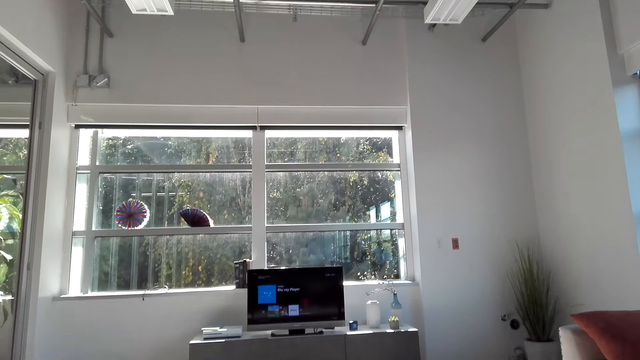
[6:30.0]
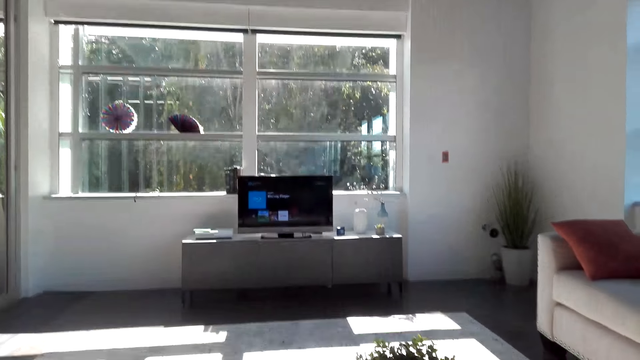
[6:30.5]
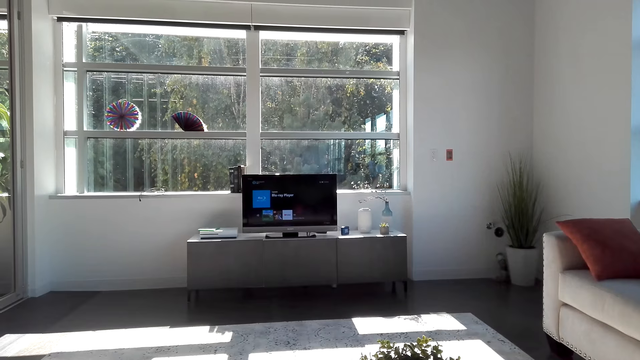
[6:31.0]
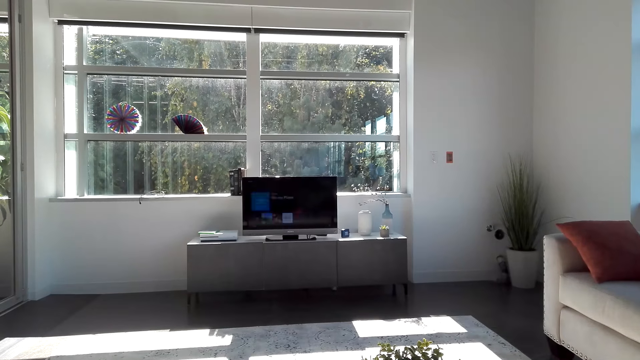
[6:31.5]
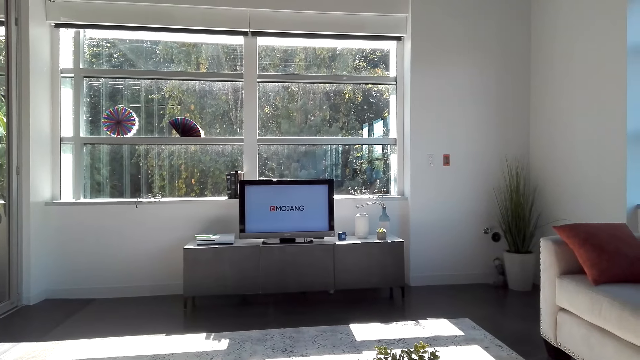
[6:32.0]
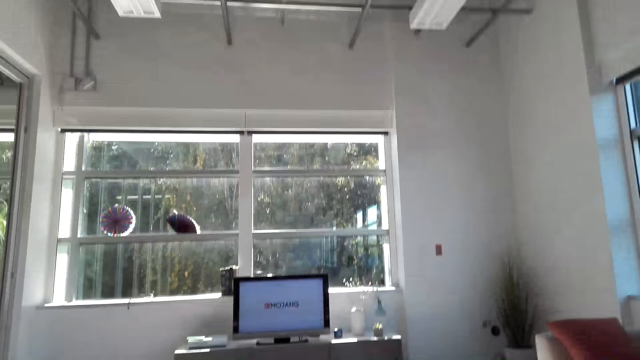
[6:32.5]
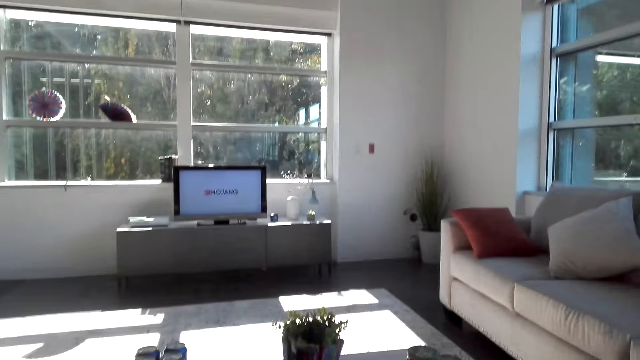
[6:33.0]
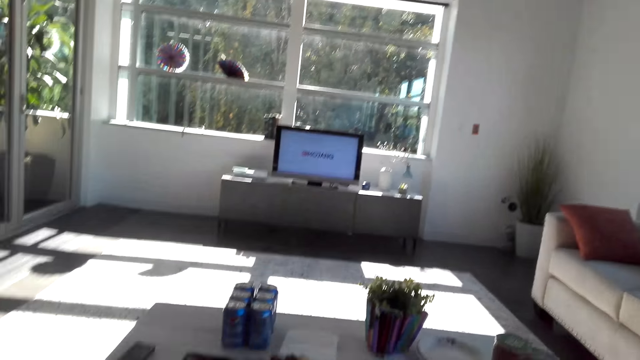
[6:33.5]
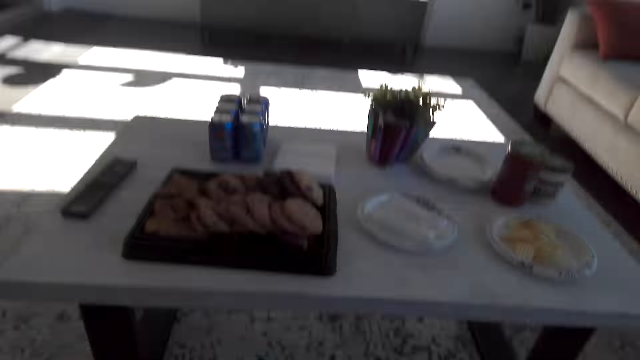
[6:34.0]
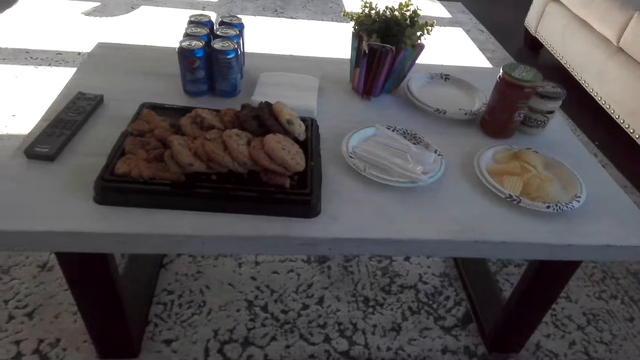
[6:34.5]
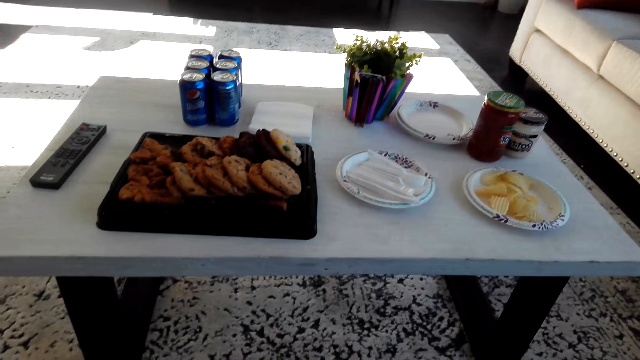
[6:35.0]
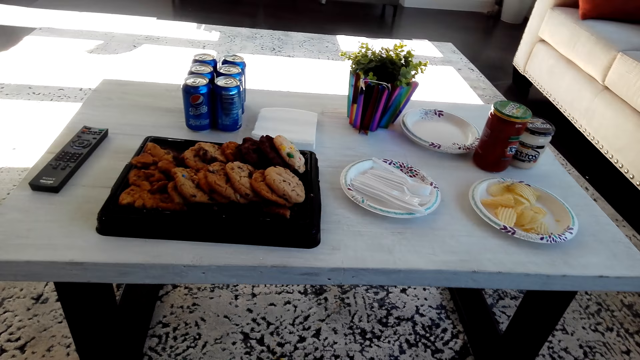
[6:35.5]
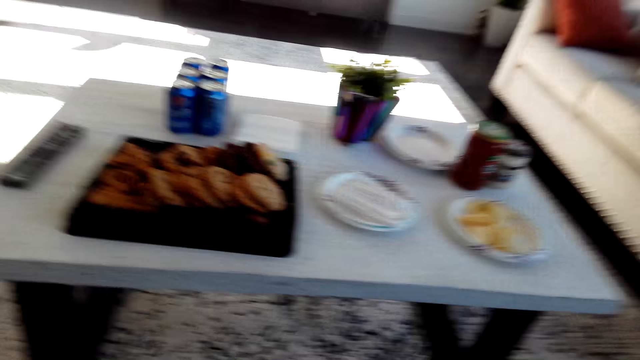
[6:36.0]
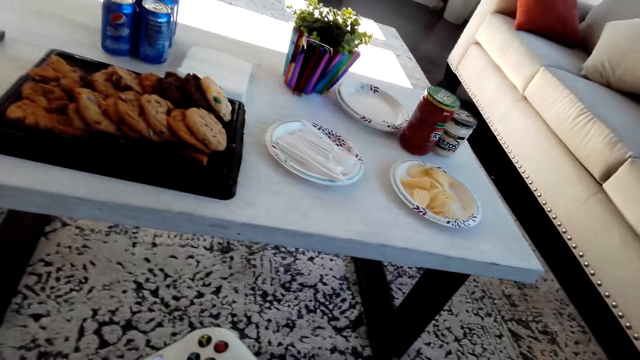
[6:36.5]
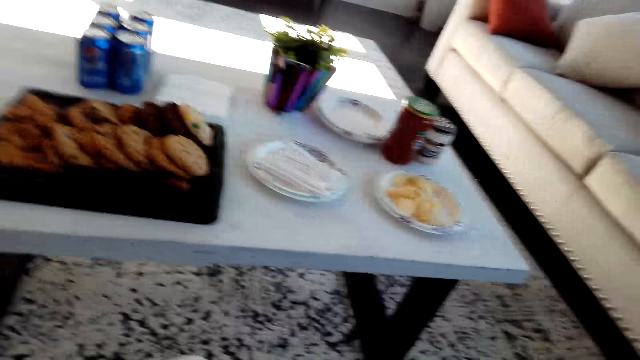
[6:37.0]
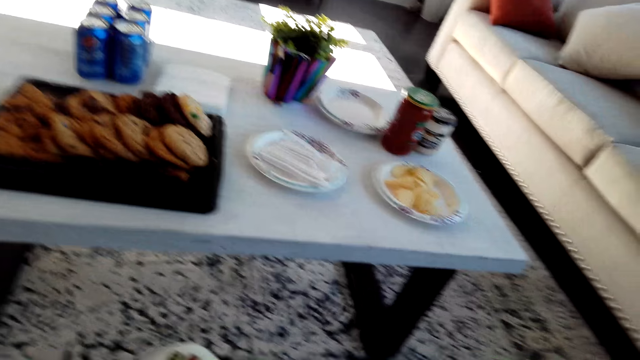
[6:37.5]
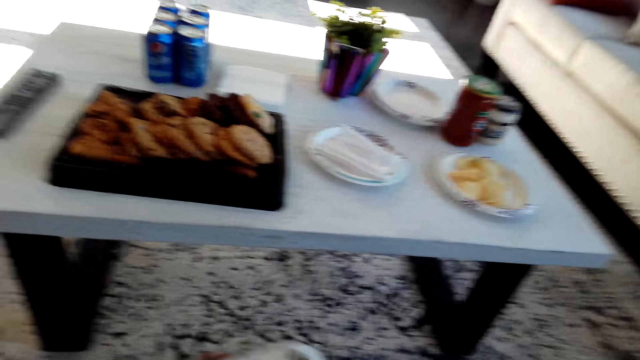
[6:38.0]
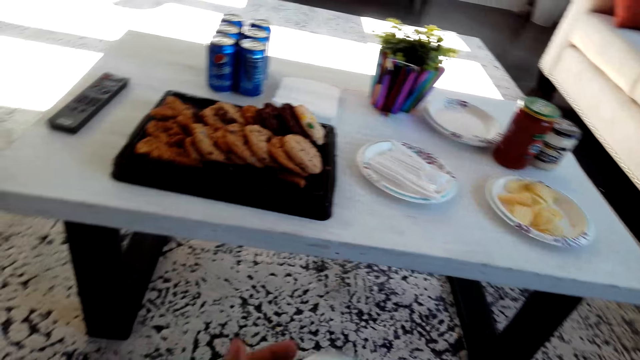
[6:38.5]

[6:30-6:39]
The camera wearer looks around the table. They stop at the table.

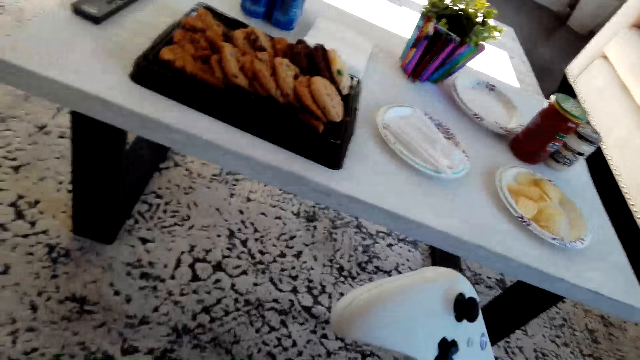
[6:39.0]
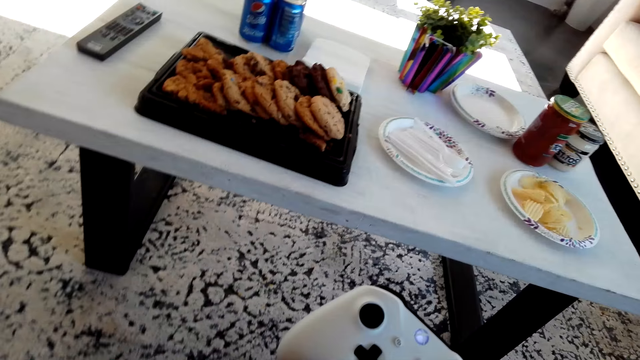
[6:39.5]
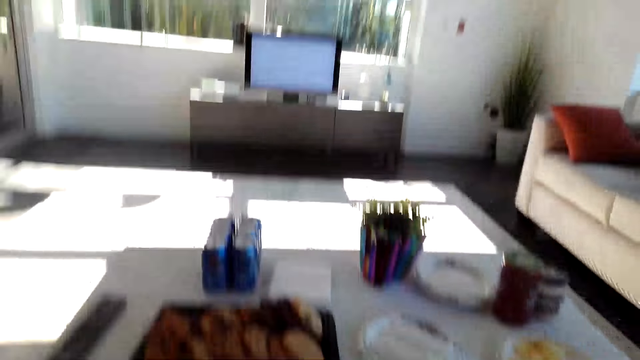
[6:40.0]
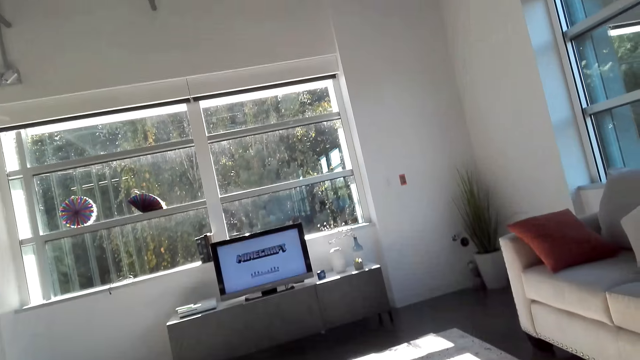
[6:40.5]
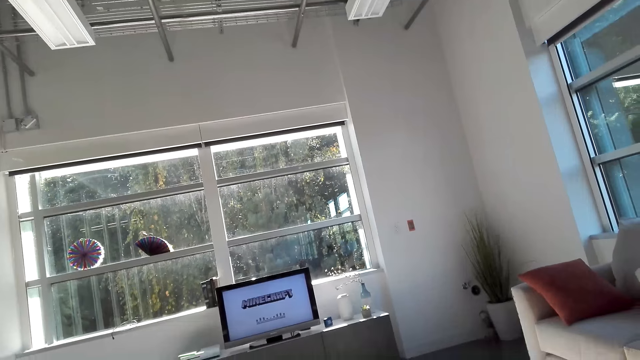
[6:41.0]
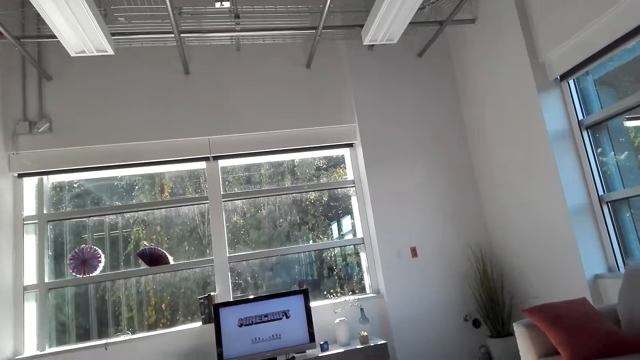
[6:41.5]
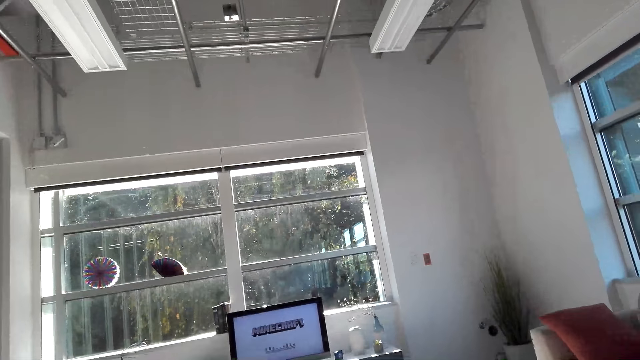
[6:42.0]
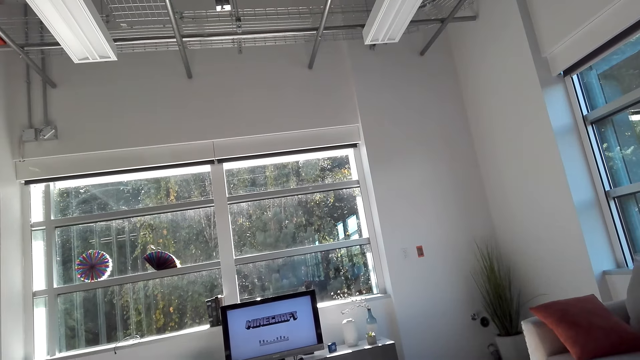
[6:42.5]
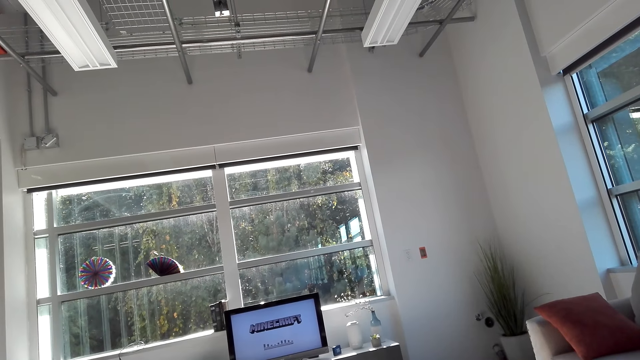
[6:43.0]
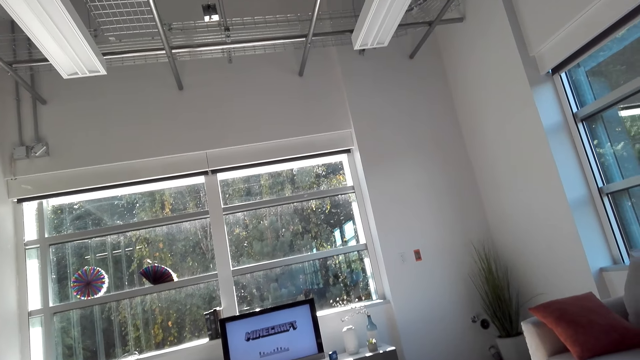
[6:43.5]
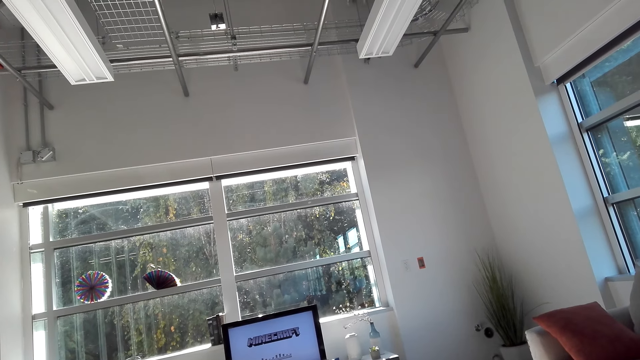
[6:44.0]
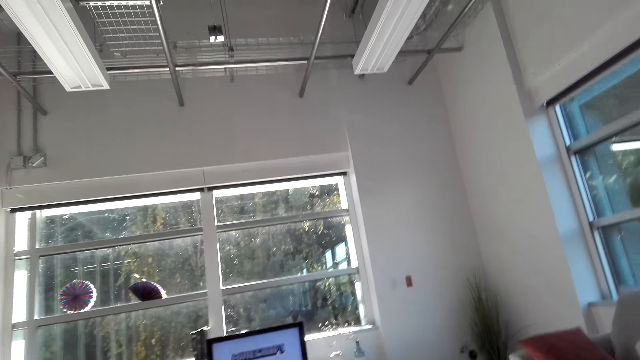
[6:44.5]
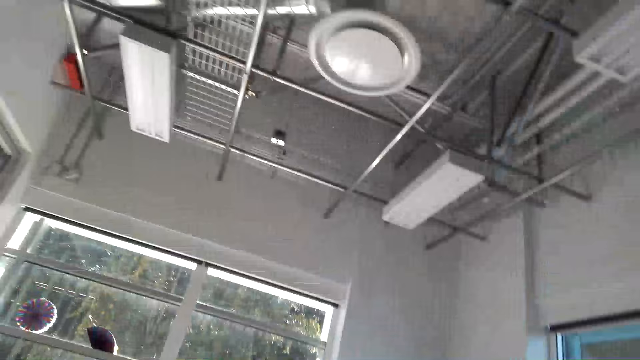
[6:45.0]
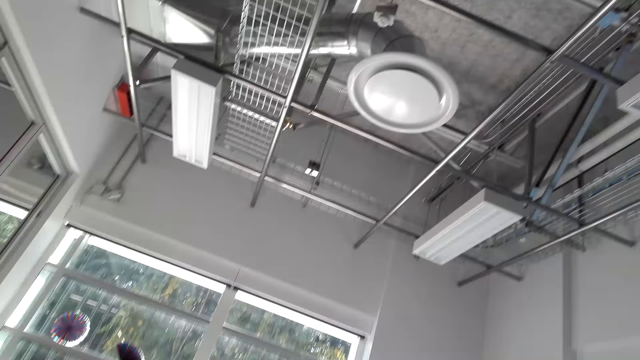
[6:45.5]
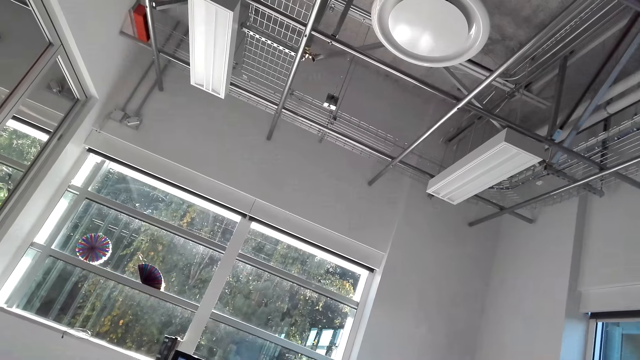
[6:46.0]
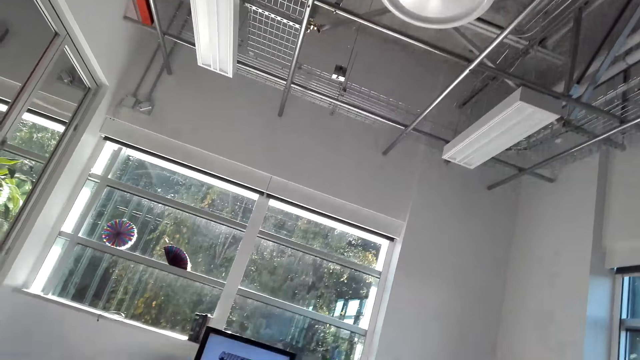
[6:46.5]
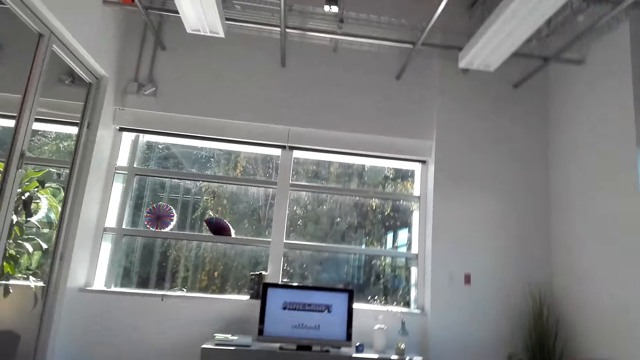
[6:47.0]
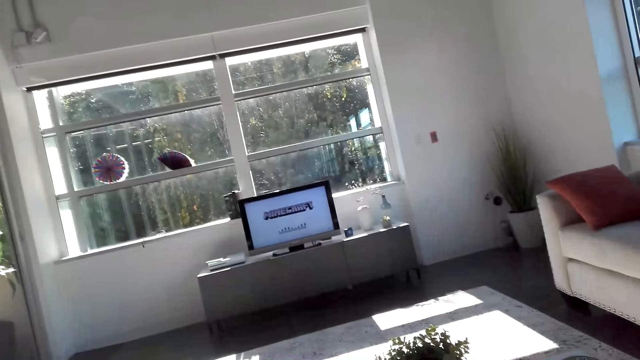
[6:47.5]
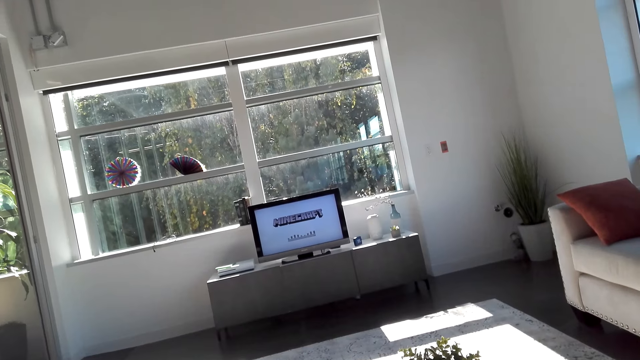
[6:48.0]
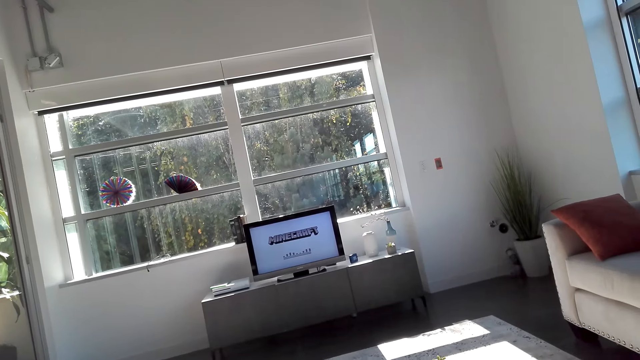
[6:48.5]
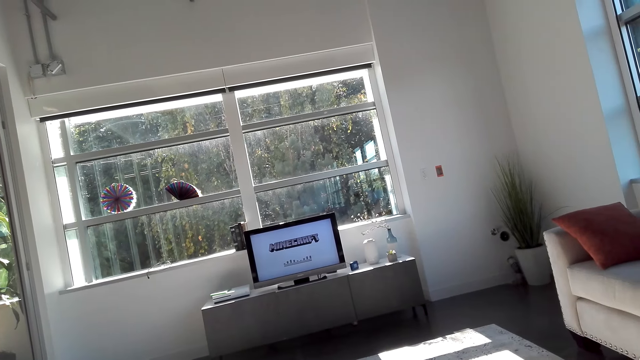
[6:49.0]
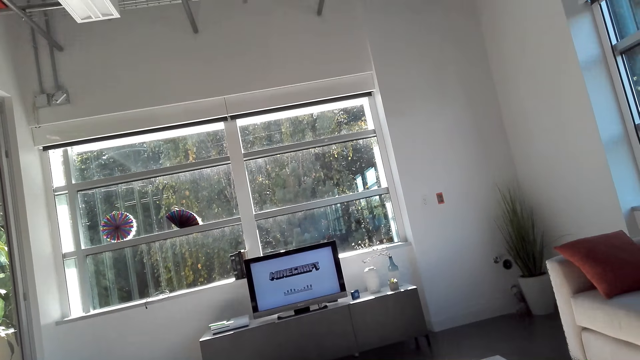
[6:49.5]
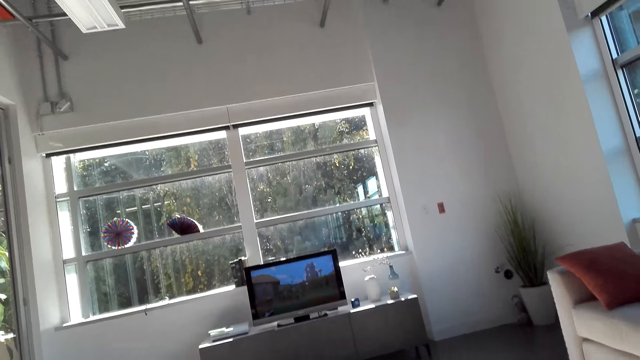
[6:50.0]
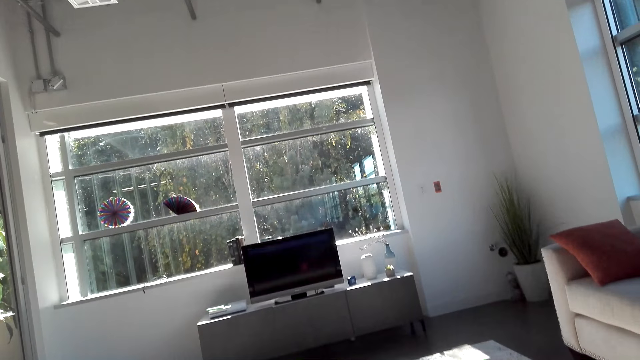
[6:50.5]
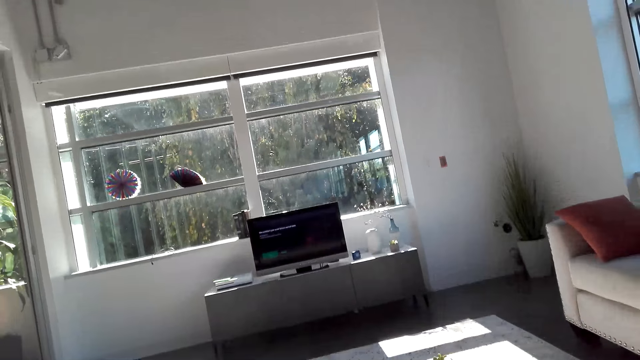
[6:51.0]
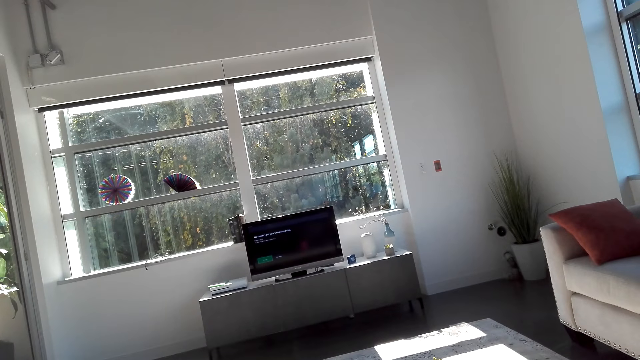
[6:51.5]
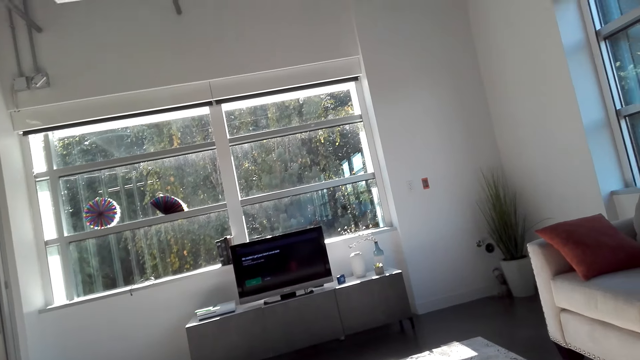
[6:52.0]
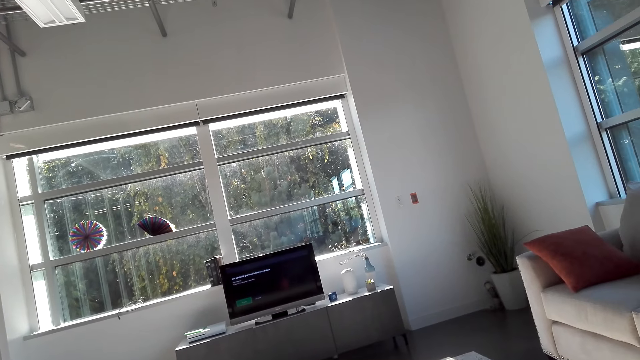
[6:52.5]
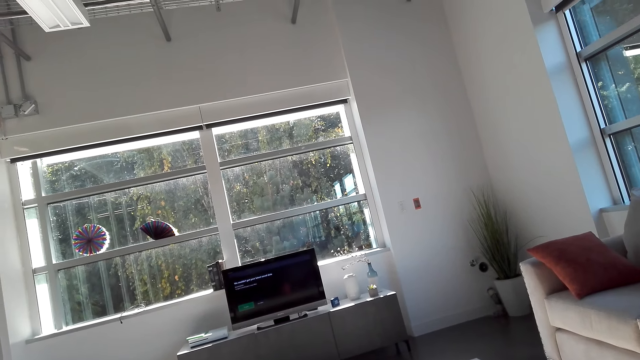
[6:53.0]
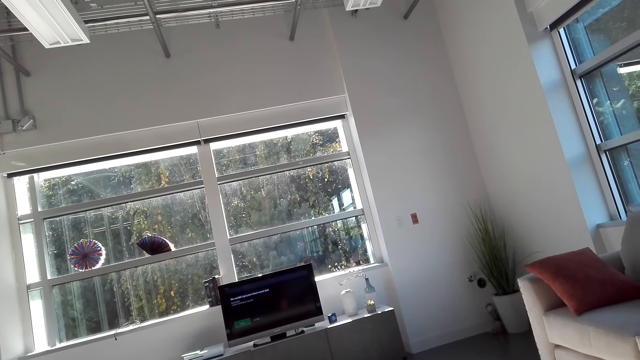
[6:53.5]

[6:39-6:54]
The camera wearer holds a game pad. They look at the television. They look around the room. They look around the ceiling. They look at the television.
